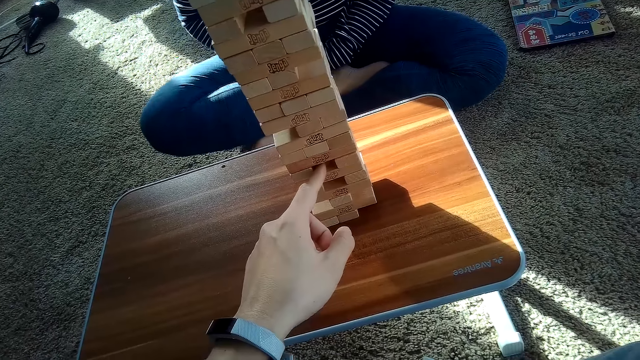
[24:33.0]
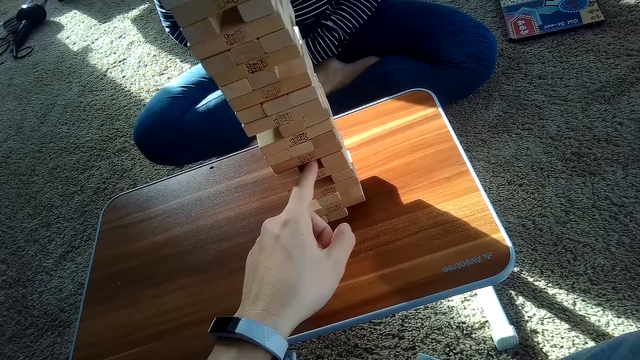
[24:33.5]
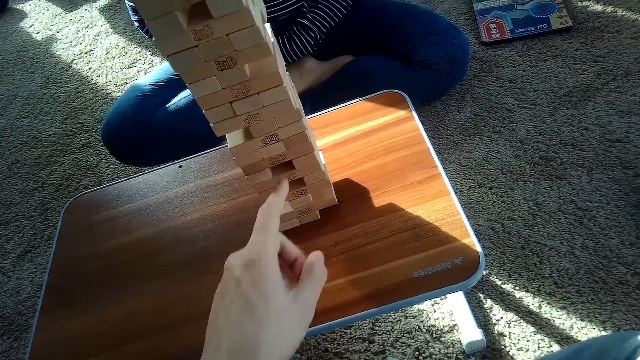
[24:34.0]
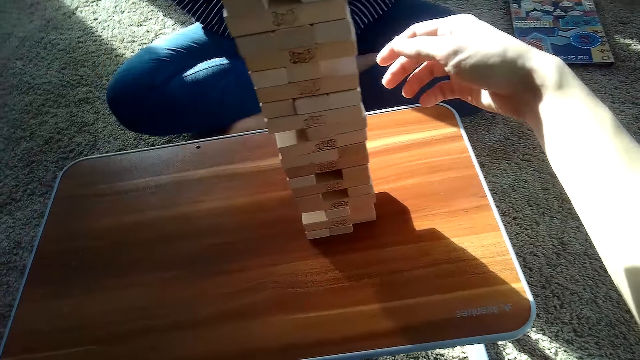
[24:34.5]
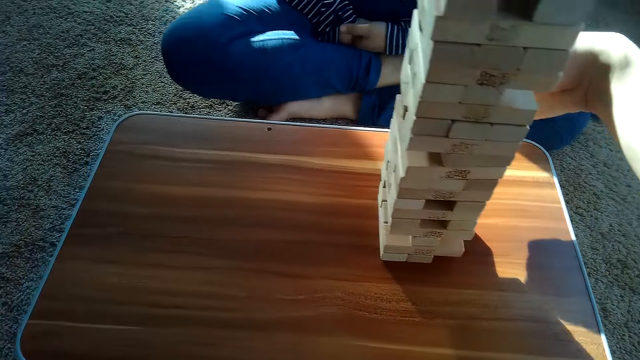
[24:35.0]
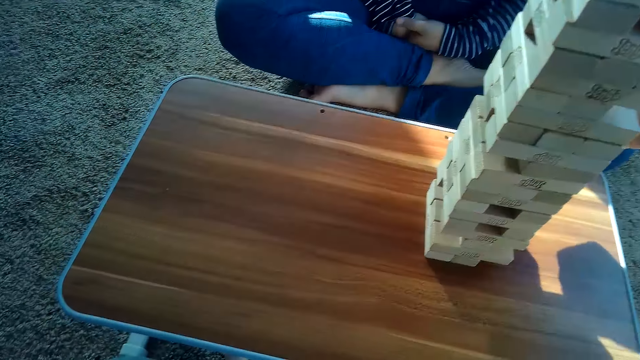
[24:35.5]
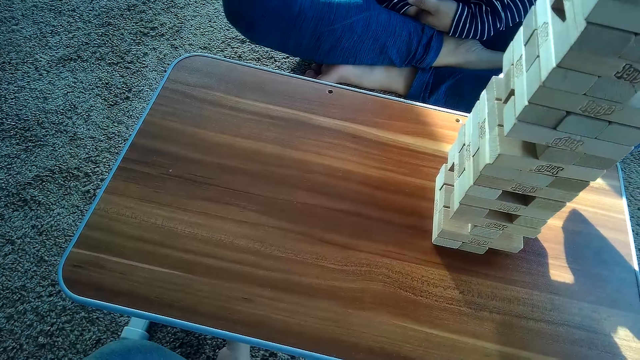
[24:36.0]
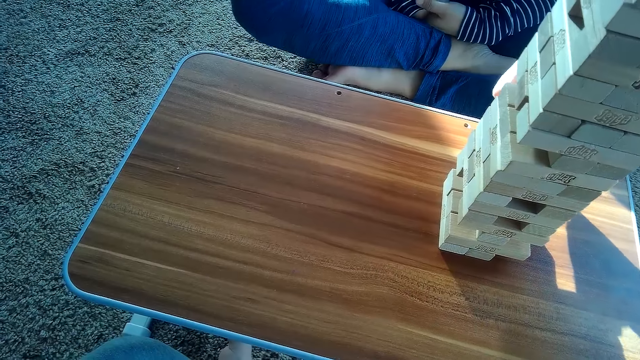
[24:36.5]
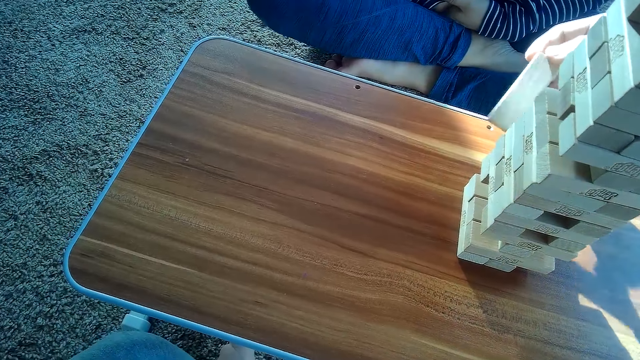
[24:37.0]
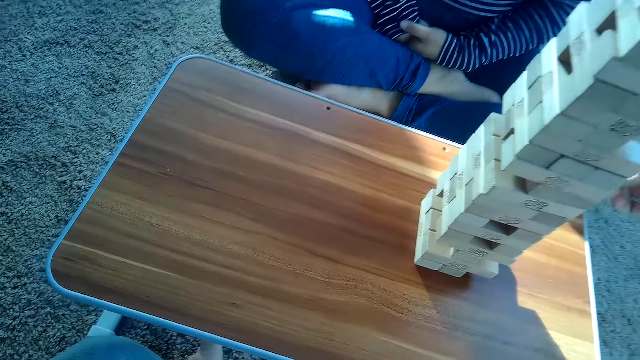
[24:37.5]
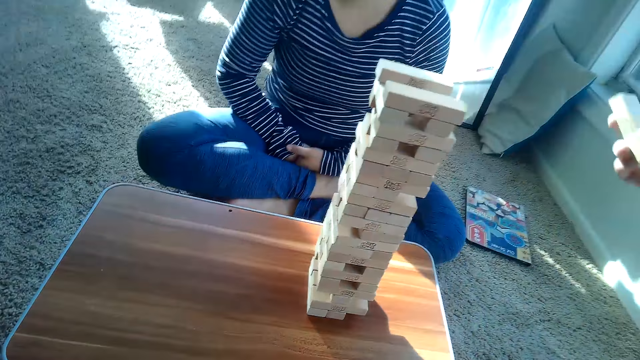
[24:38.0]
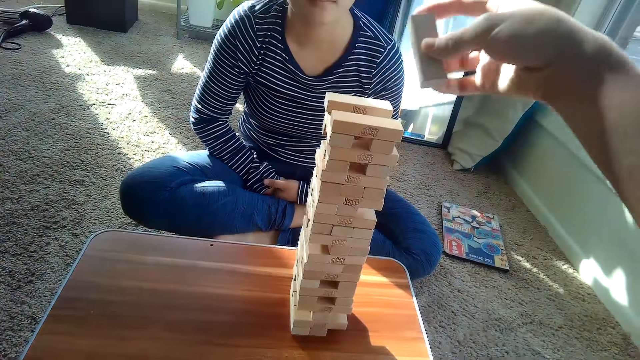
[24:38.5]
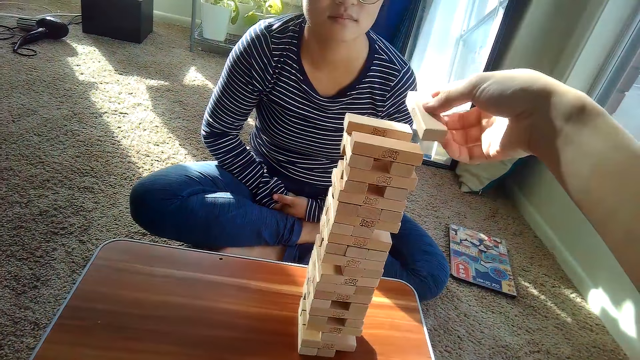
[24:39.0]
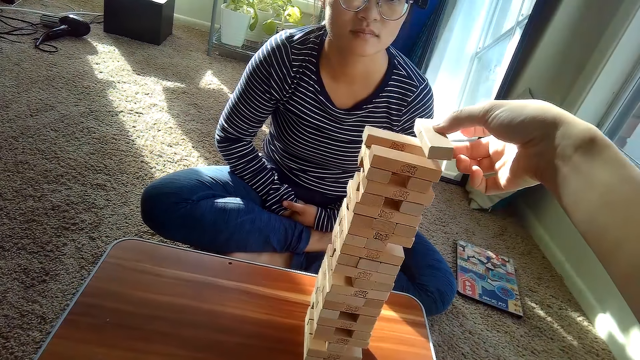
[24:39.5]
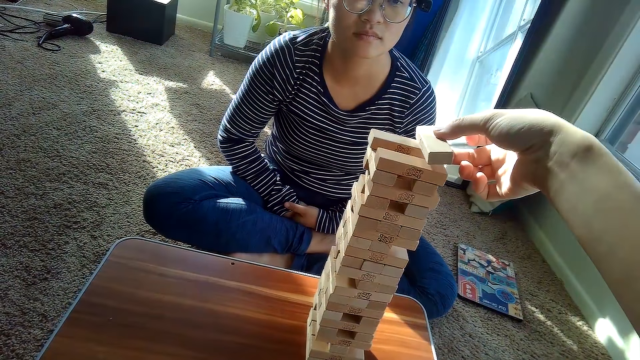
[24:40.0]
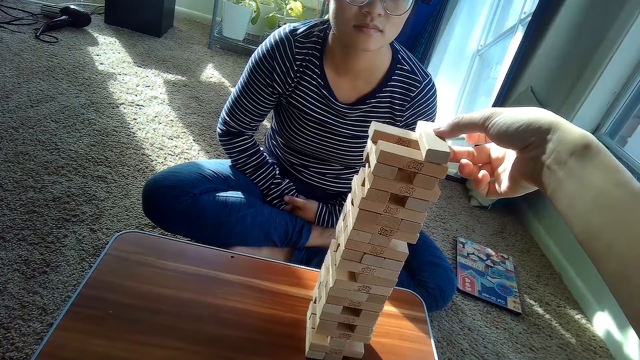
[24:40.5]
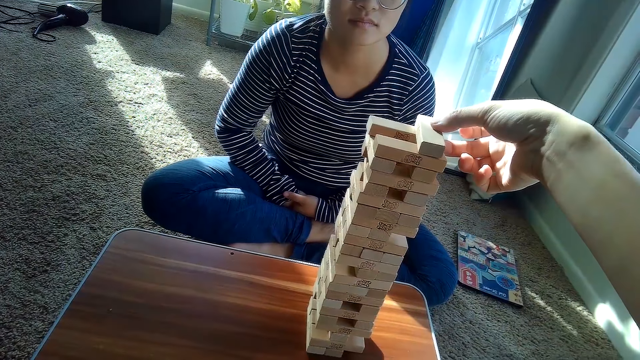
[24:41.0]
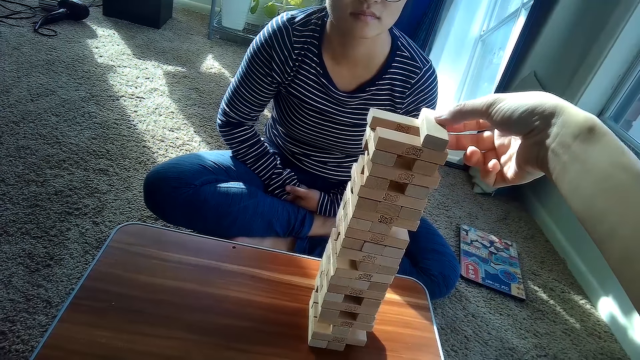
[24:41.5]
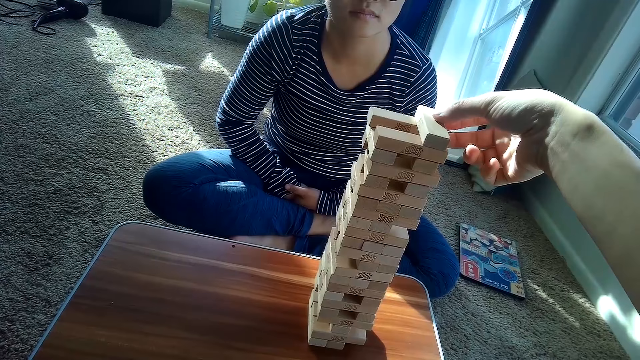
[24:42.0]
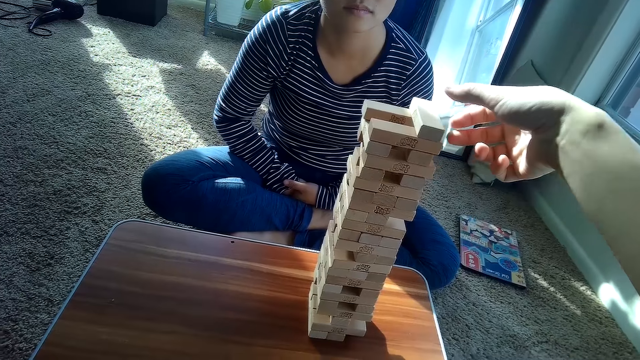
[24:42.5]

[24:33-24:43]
The camera wearer removes a Jenga block from the pile of Jenga blocks on the table with his left hand. He places the Jenga blocks on the pile of Jenga blocks on the table with his right hand.

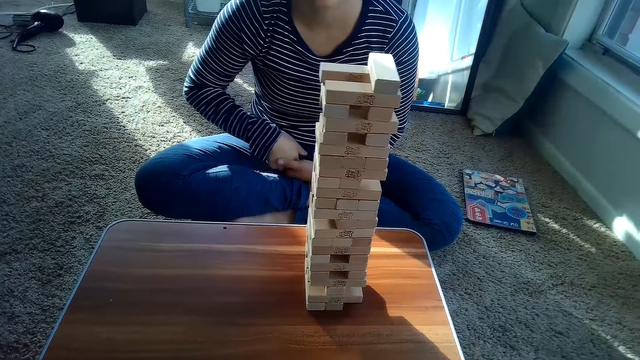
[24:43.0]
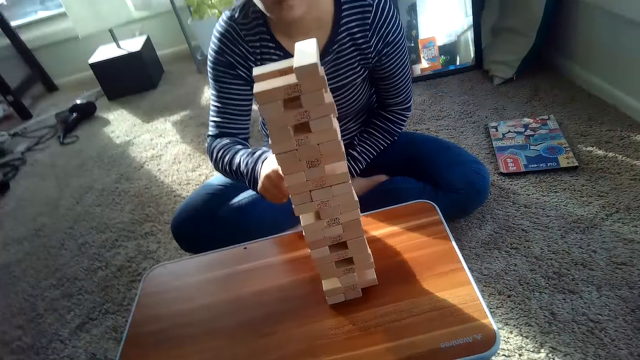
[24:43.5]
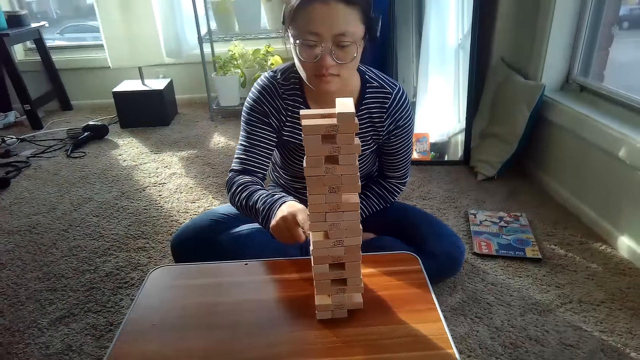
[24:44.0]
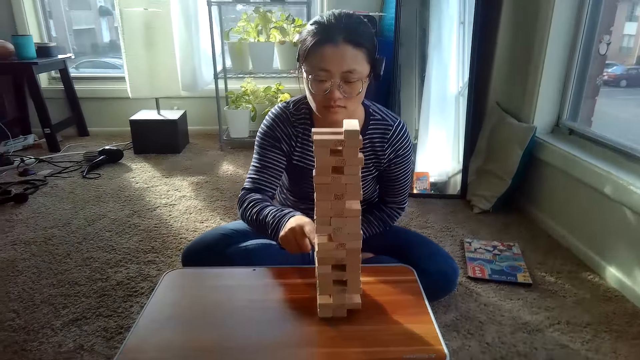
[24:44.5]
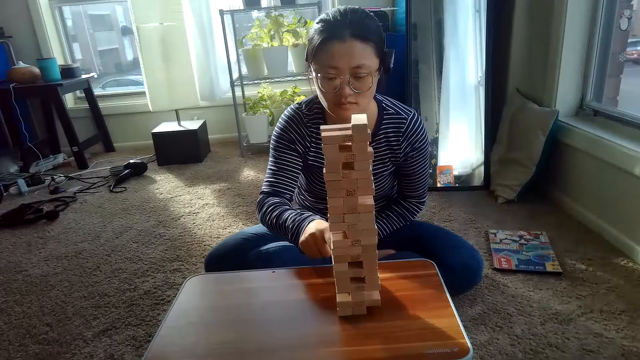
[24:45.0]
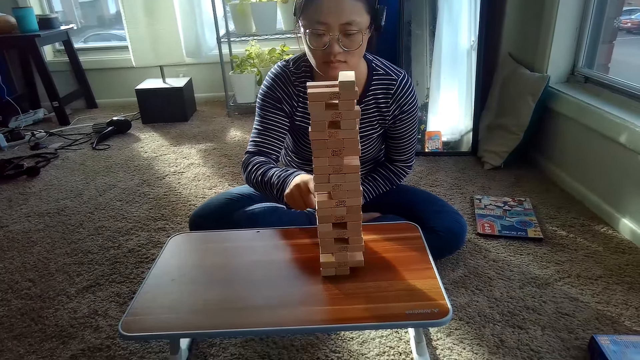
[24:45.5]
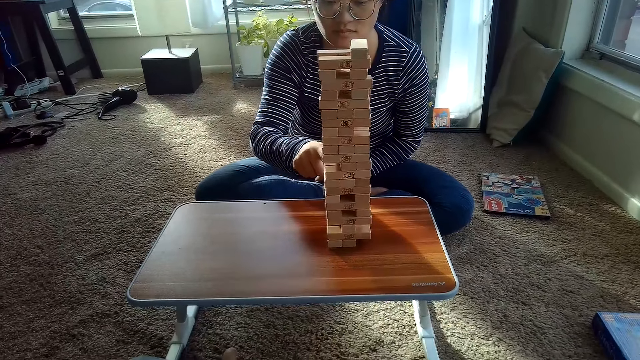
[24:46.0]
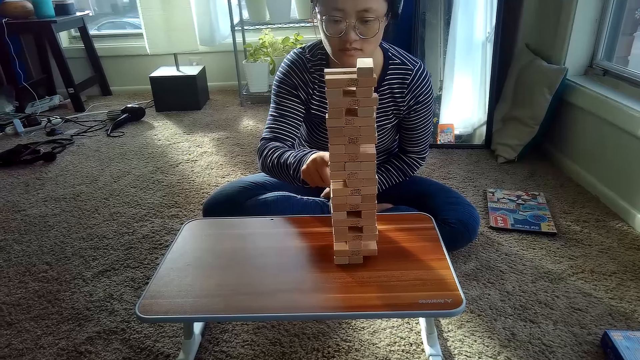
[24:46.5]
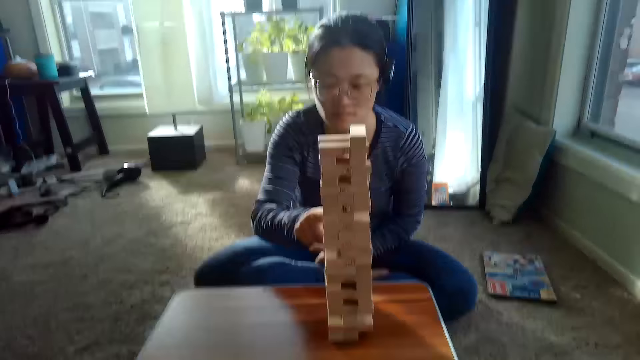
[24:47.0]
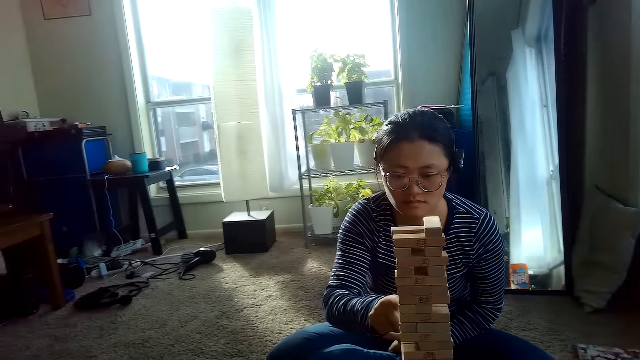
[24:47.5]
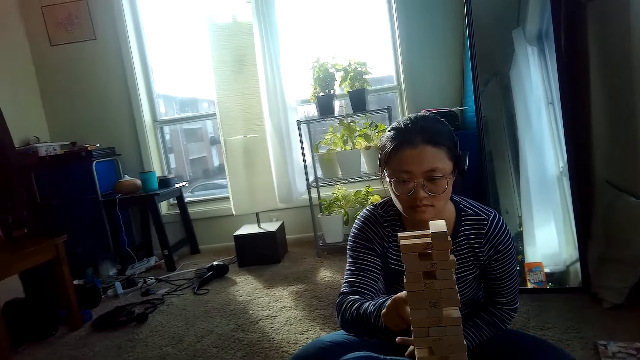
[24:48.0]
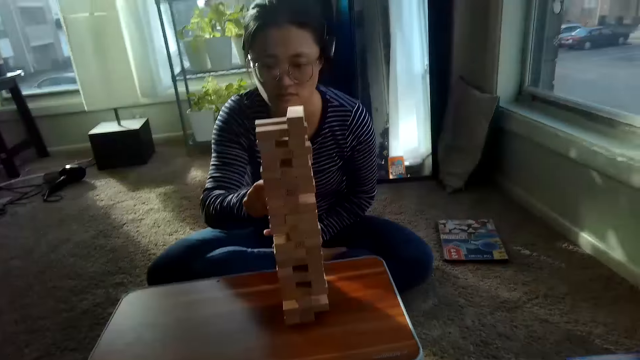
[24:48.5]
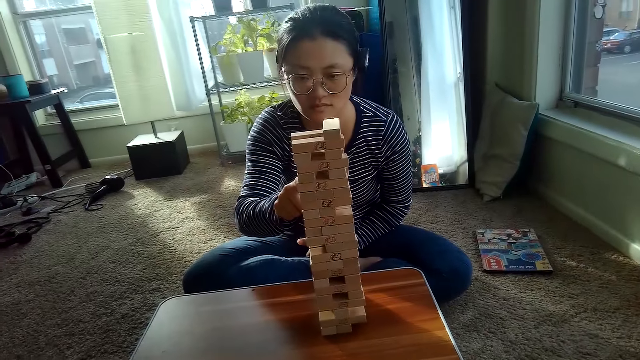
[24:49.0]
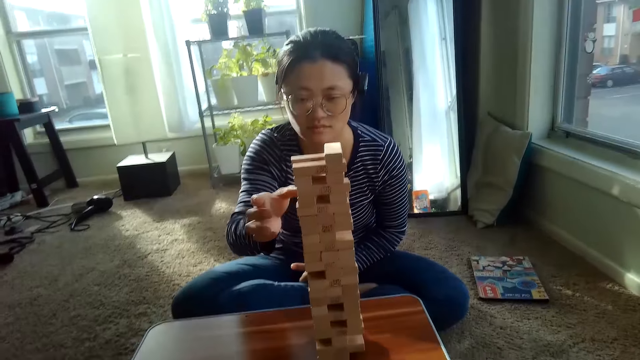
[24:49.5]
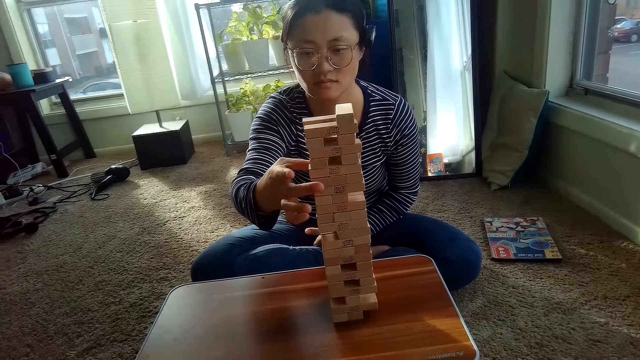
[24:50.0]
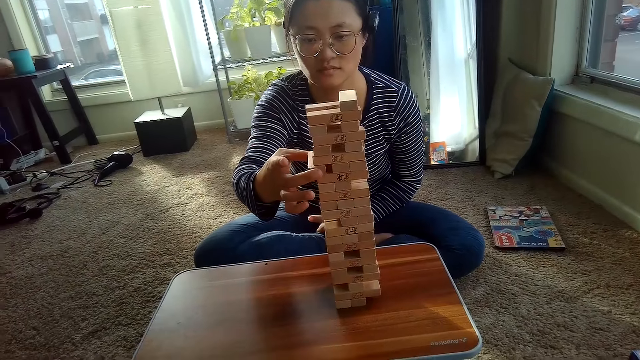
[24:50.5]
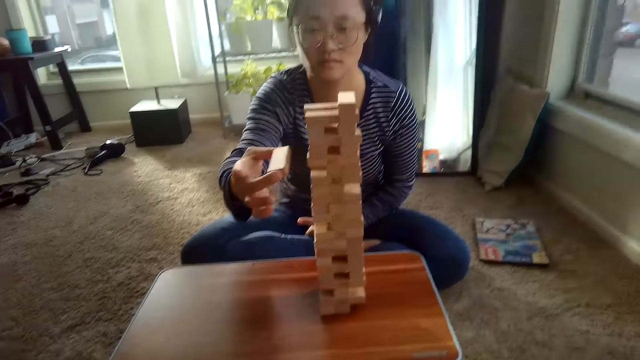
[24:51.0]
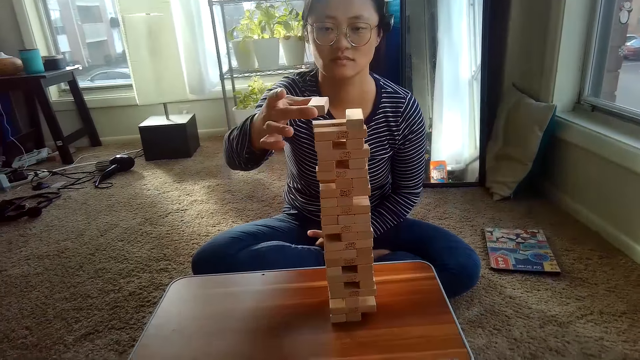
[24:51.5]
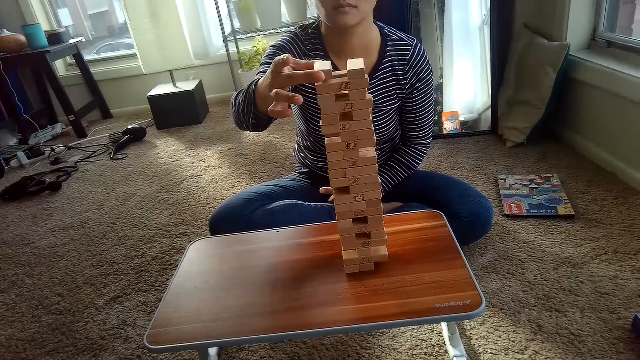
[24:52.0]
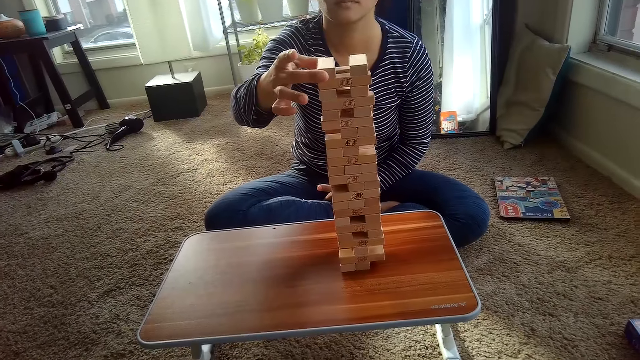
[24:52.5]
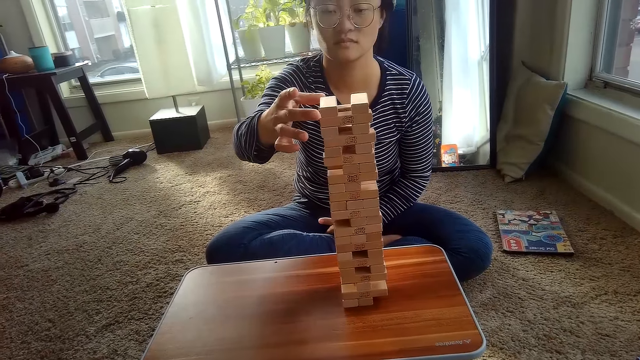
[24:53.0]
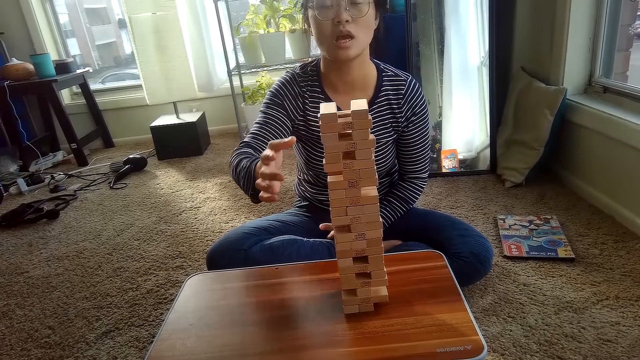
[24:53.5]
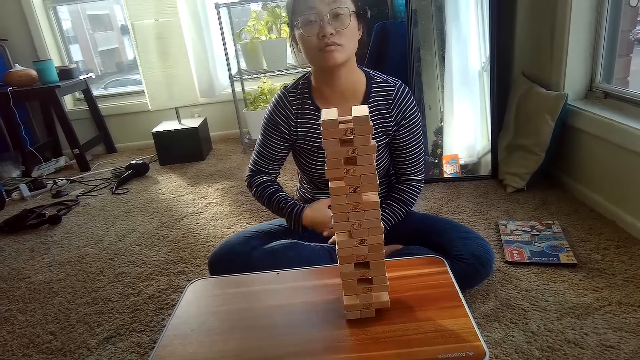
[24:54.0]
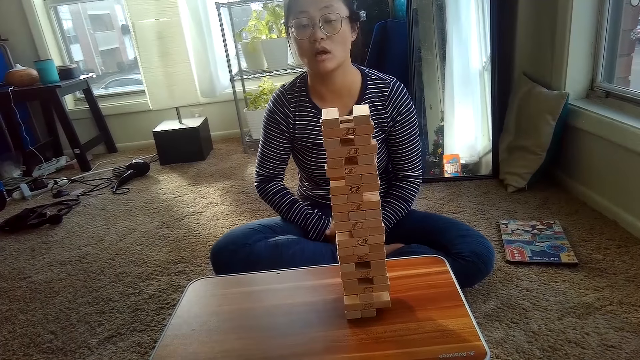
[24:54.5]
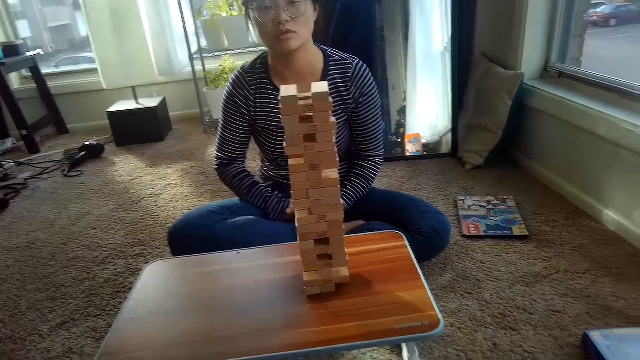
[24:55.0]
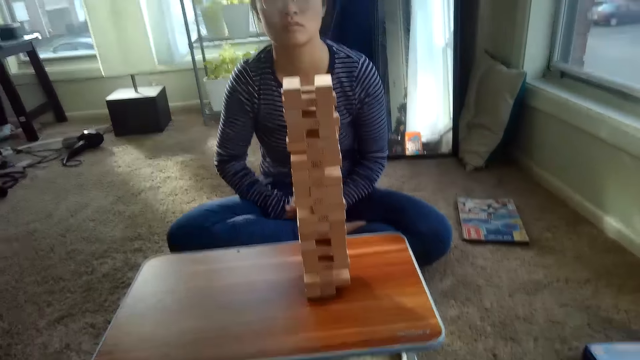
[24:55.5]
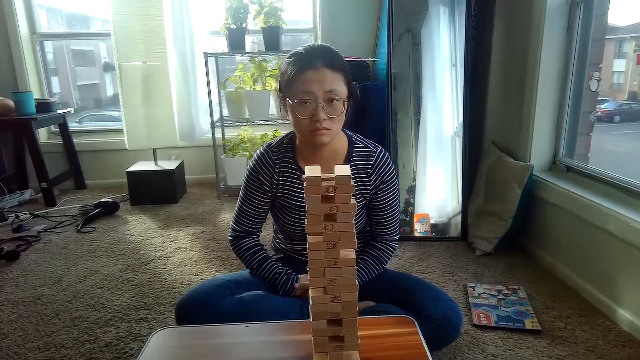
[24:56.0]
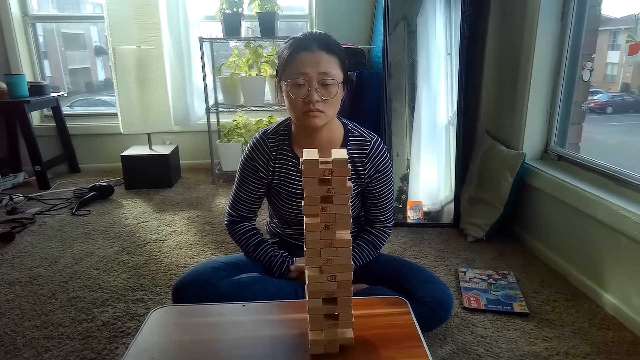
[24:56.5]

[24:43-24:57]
The partner removes a Jenga block from the pile of Jenga blocks on the table with her right hand. The partner places the Jenga blocks on the pile of Jenga blocks on the table with her right hand.
